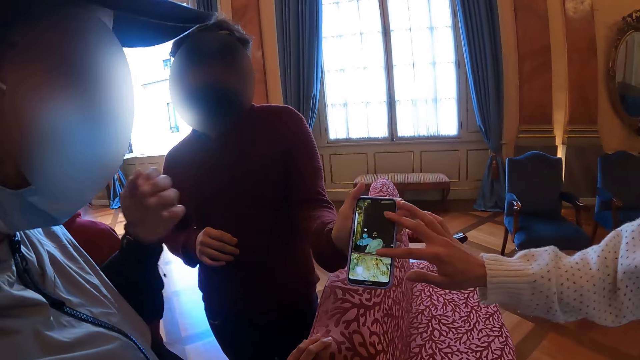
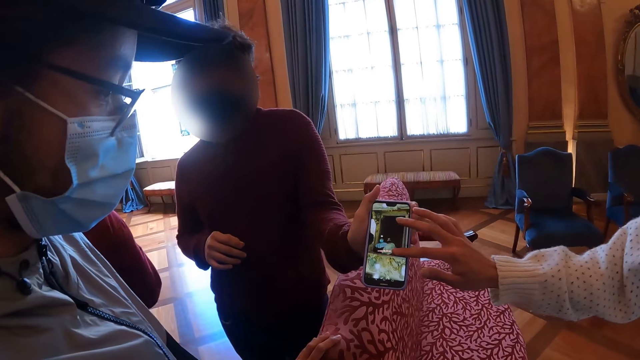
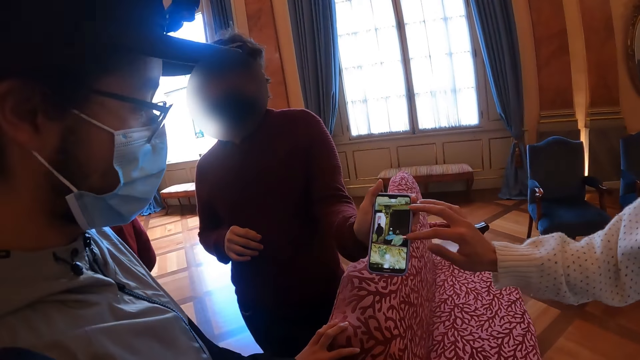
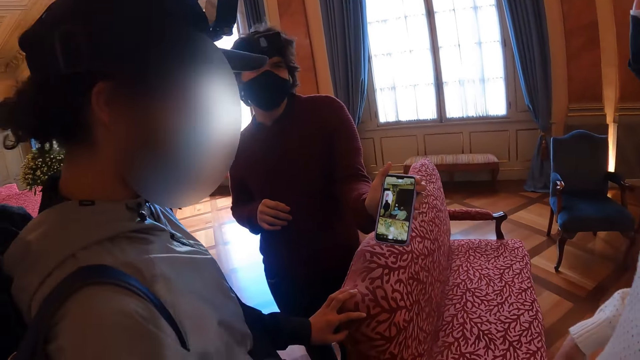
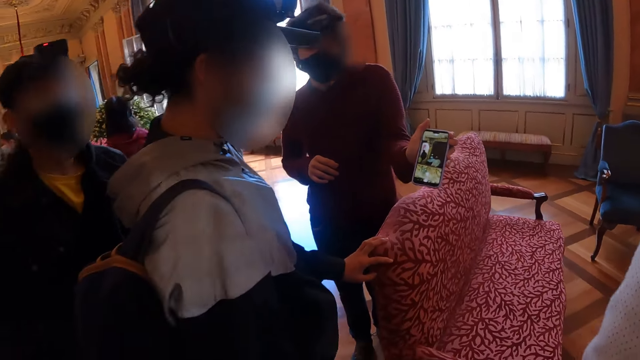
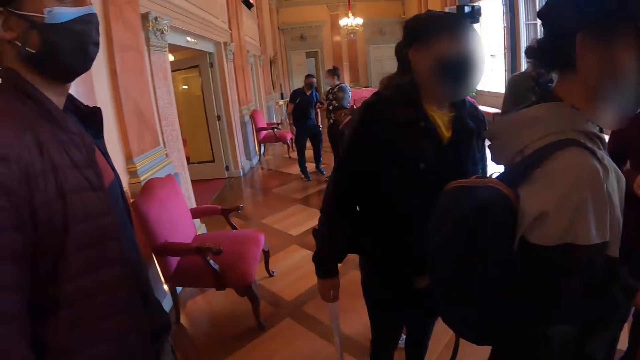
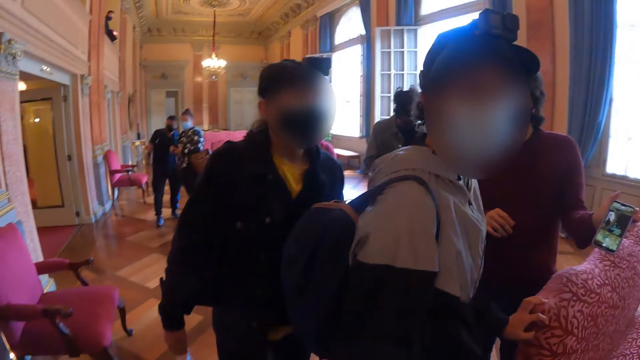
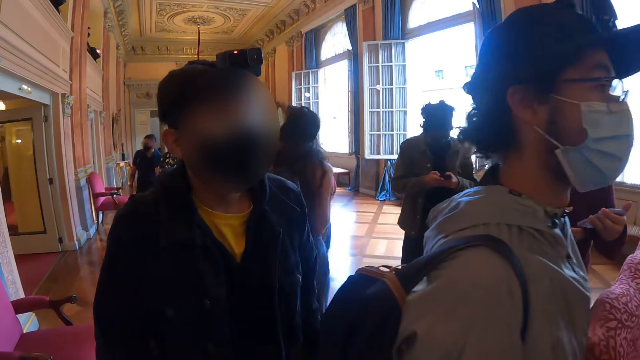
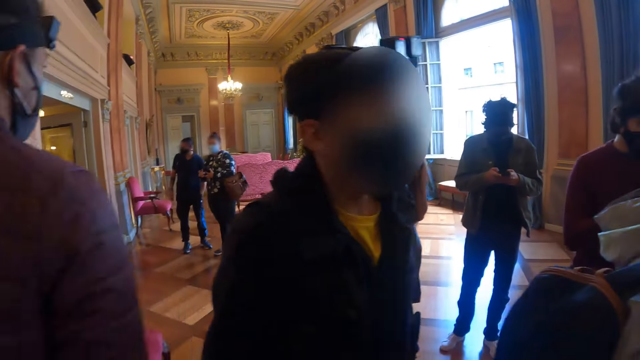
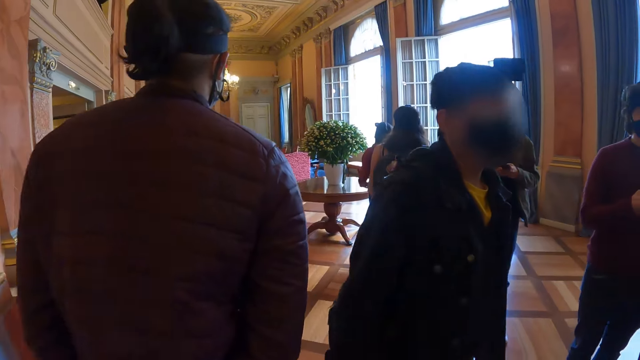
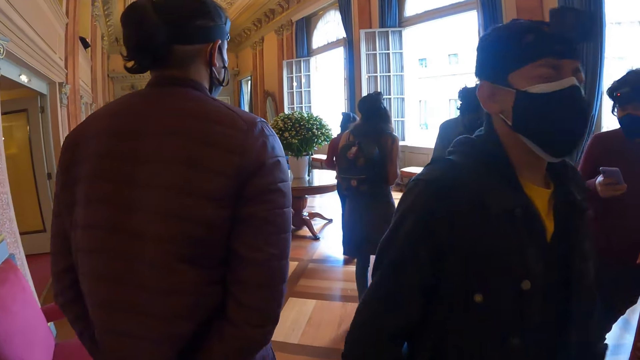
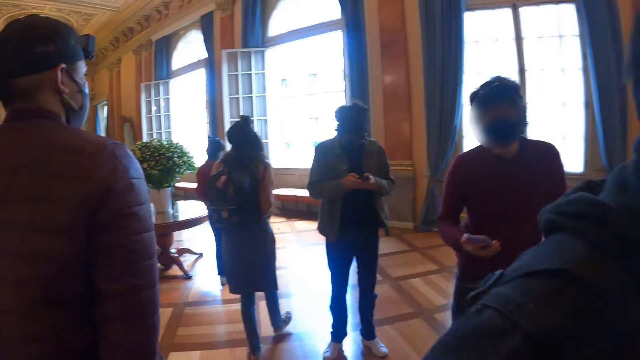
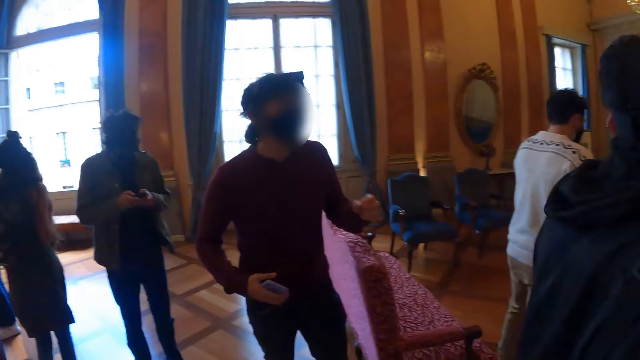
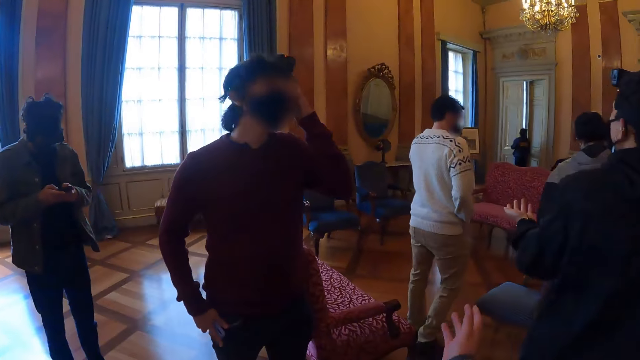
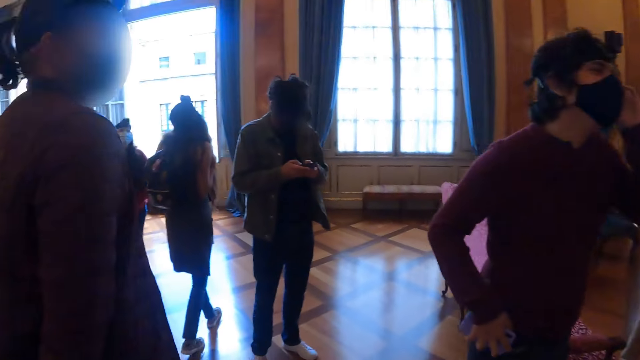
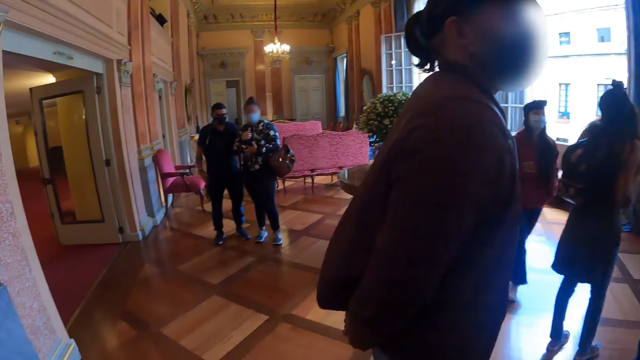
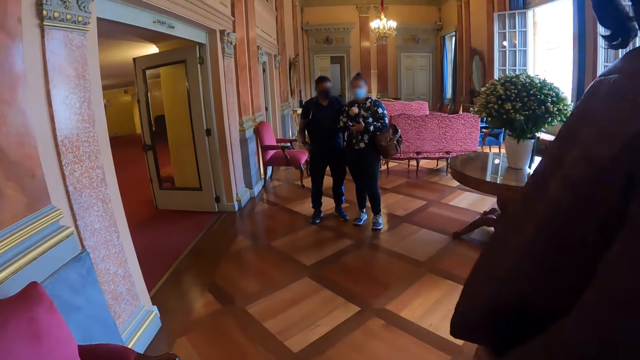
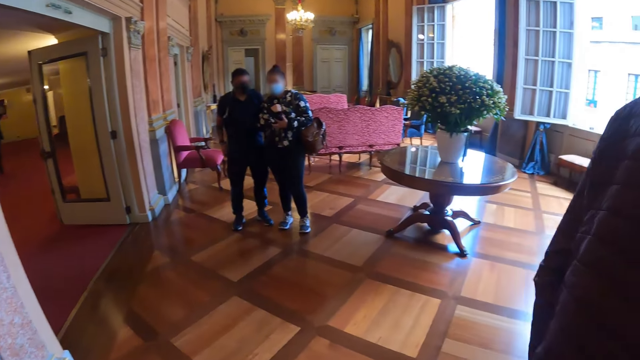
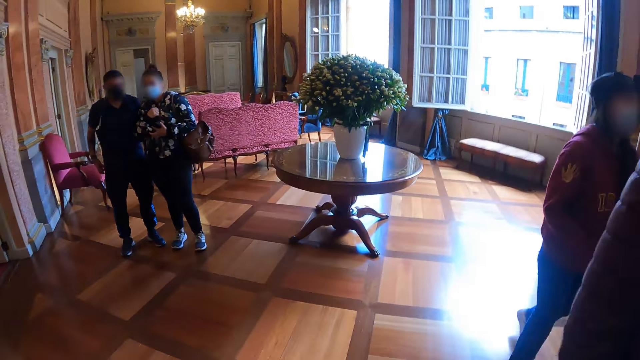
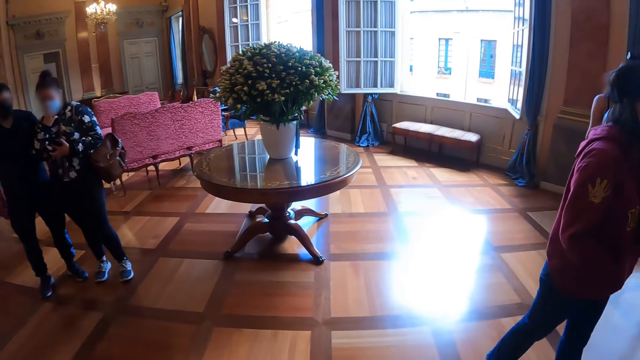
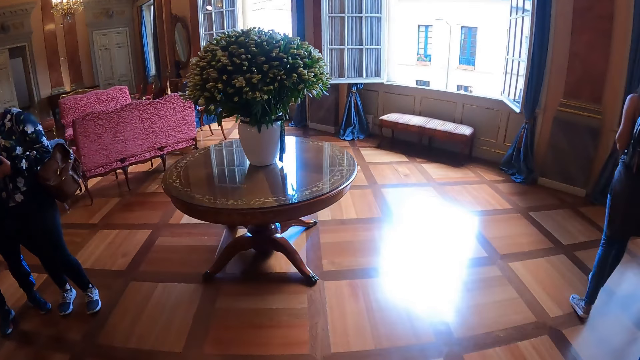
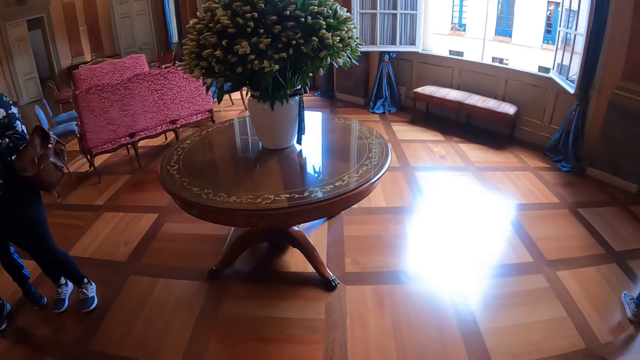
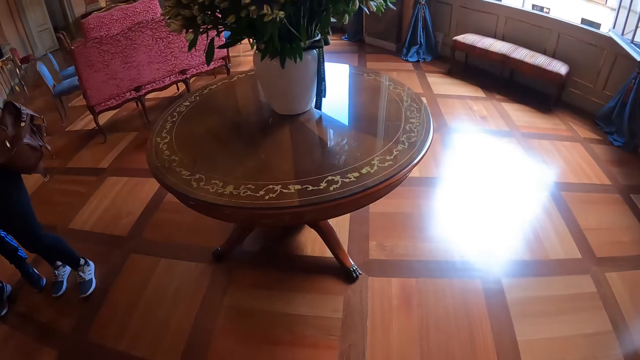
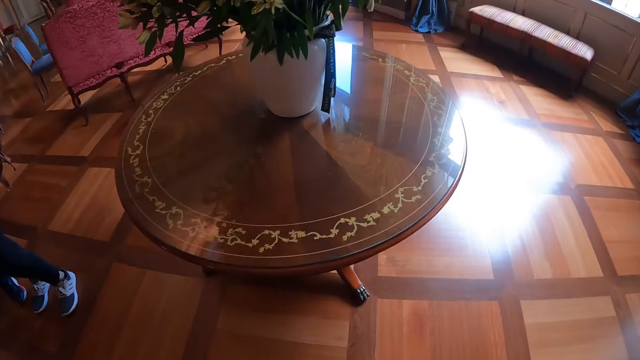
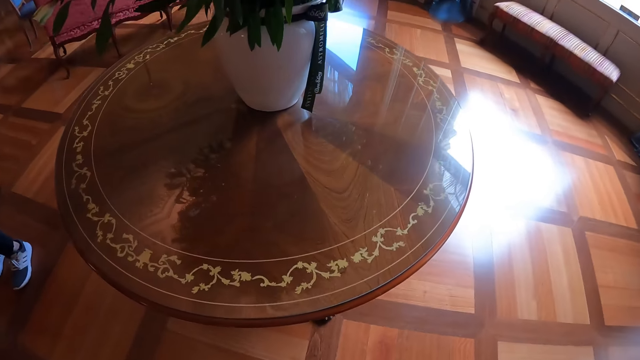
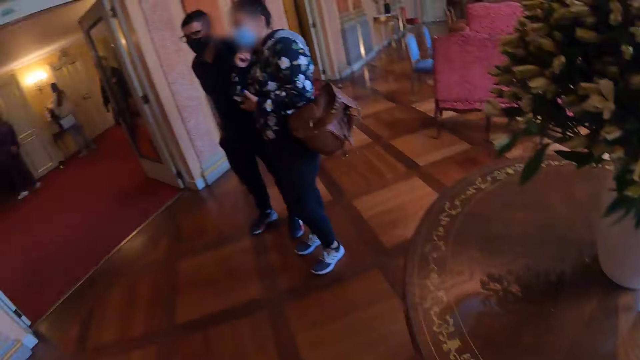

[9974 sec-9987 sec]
The camera wearer interacts with people. They walk in the theater. They move the hand.

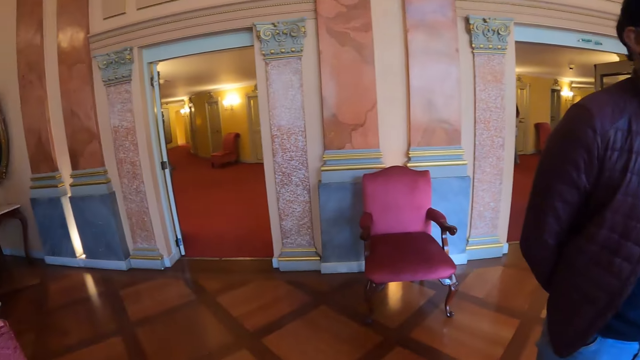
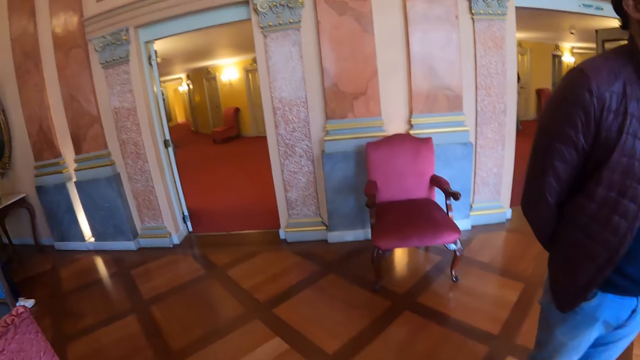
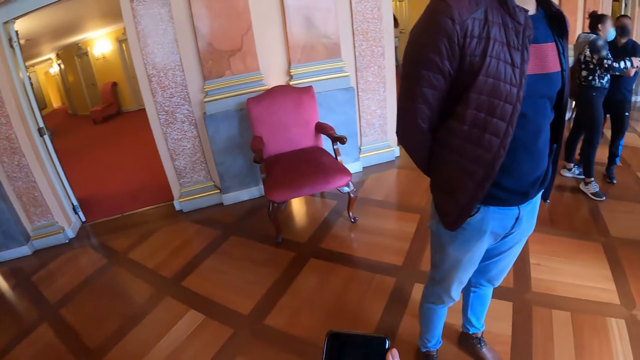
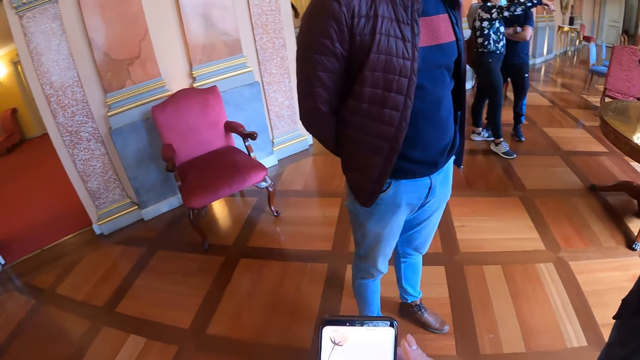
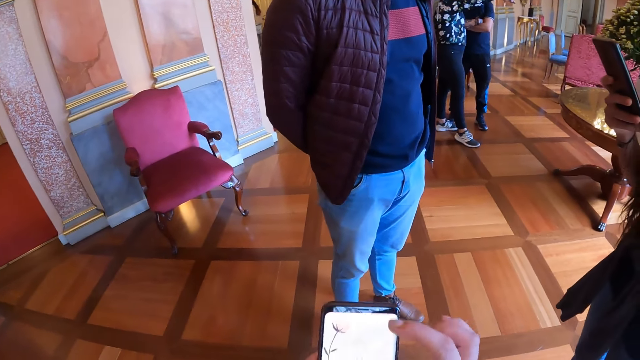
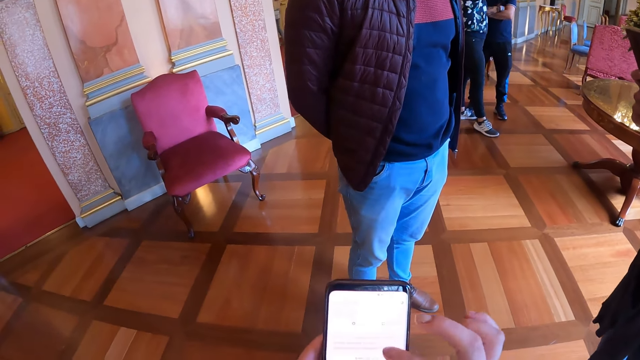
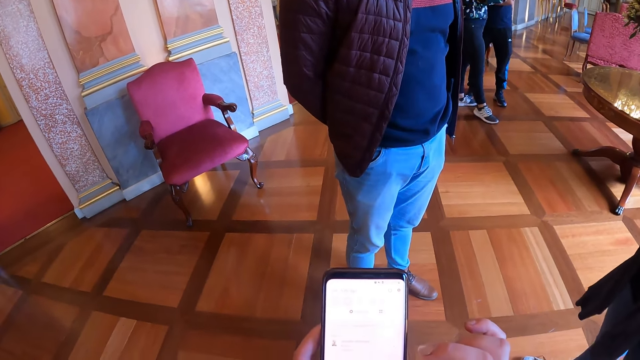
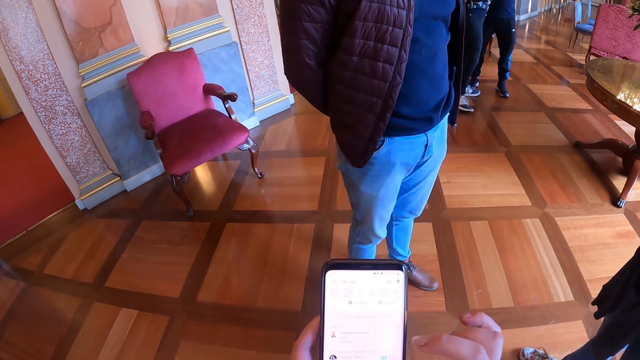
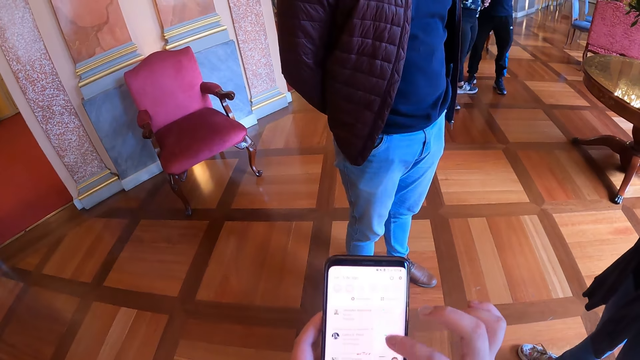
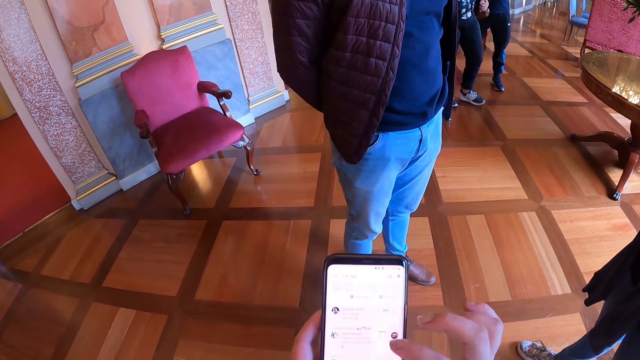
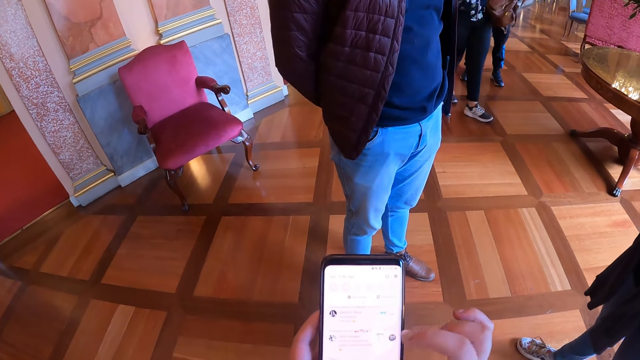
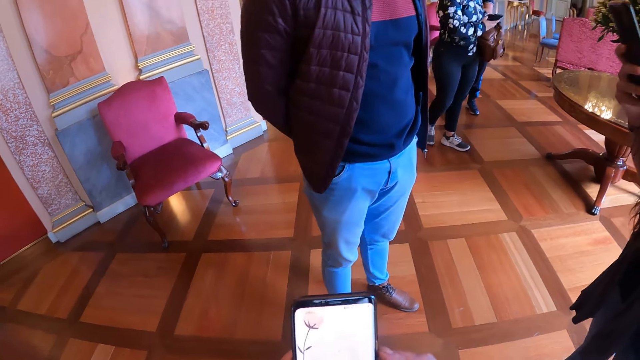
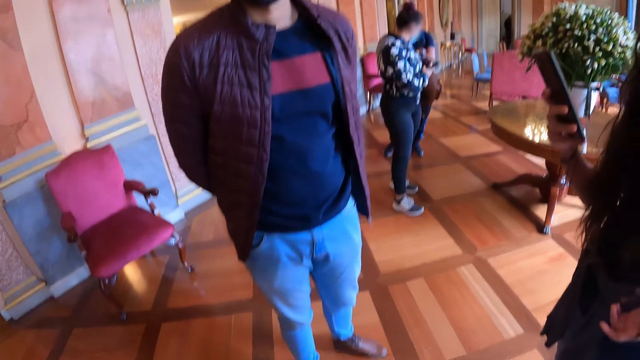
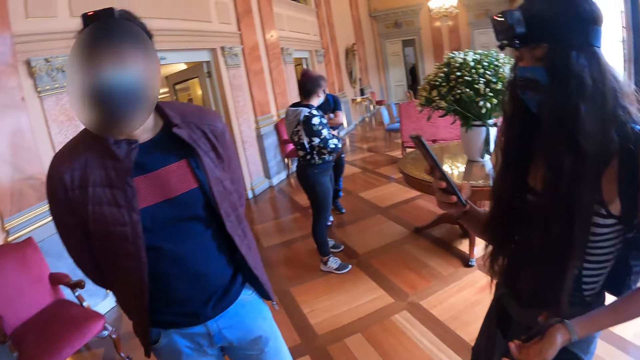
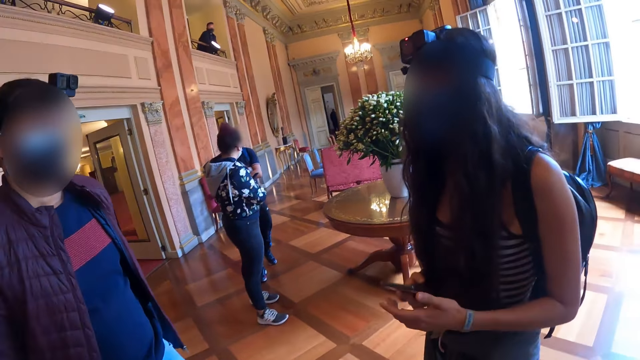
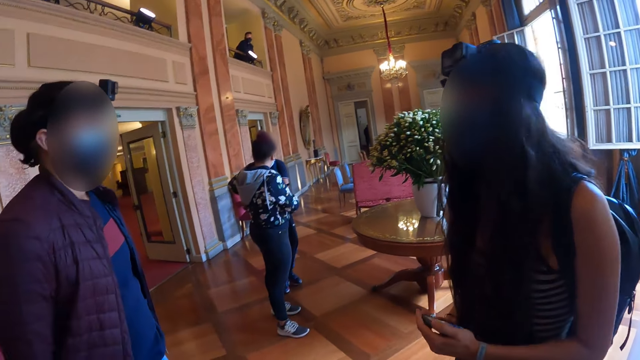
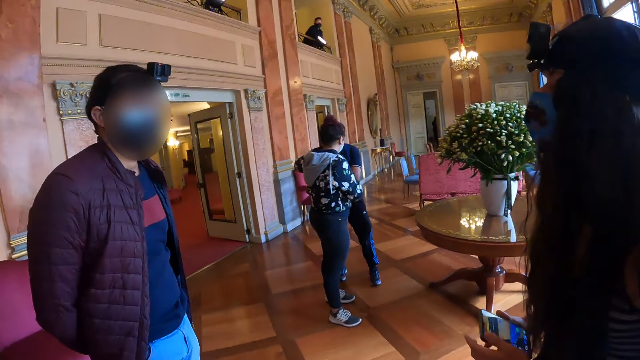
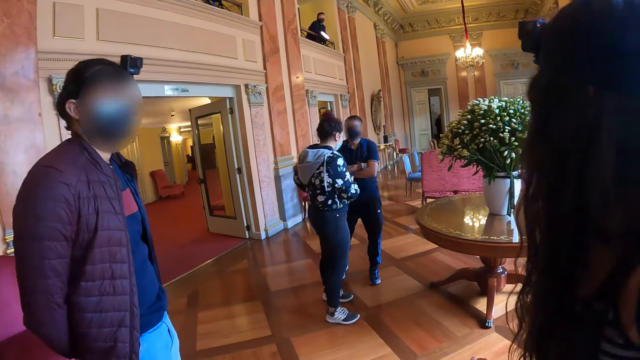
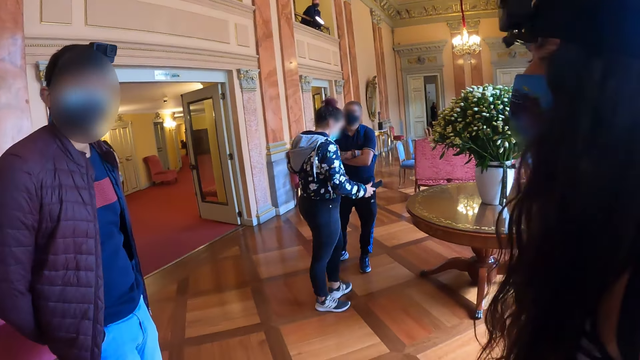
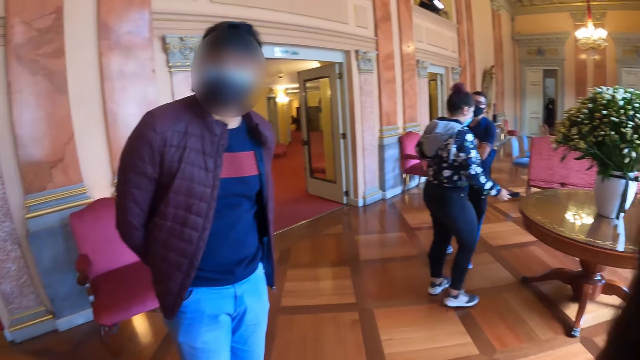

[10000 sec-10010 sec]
The camera wearer holds the phone on the hand. They scroll the screen of the phone. A woman interacts with another person. The camera wearer looks at a man. They look at a lady.
